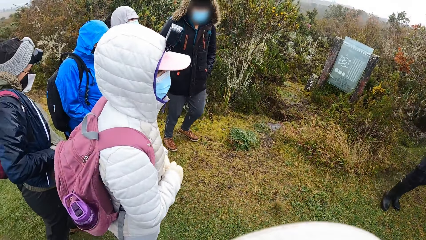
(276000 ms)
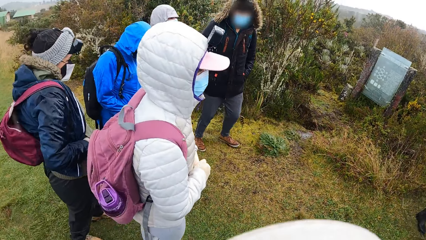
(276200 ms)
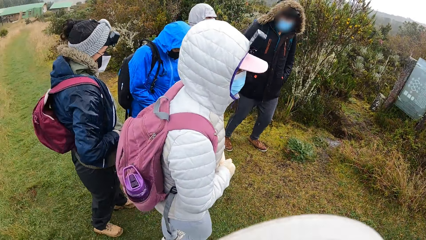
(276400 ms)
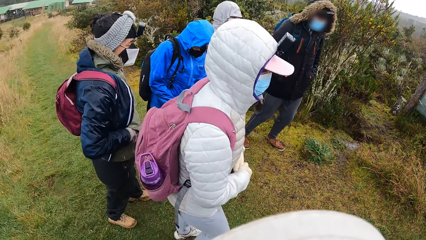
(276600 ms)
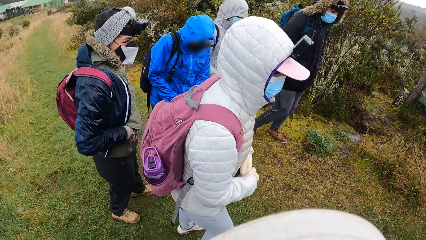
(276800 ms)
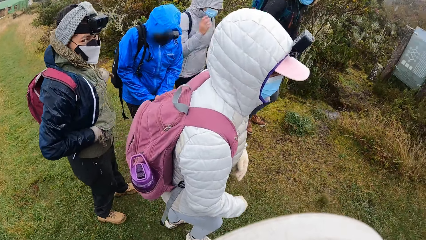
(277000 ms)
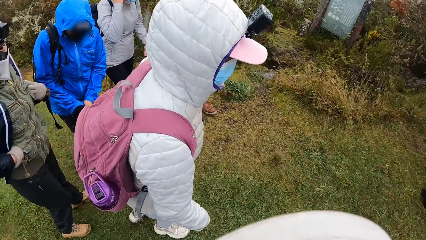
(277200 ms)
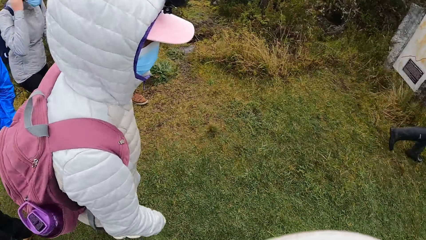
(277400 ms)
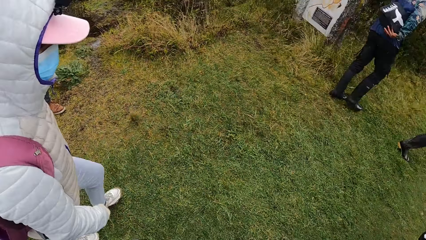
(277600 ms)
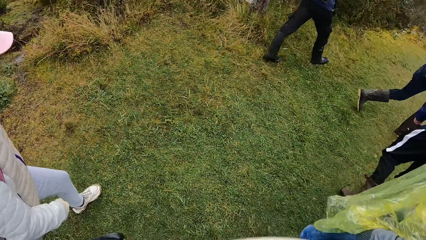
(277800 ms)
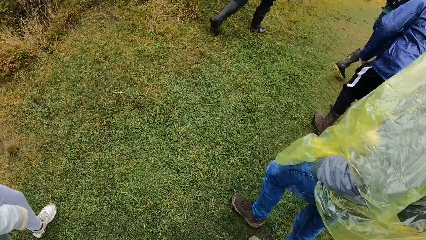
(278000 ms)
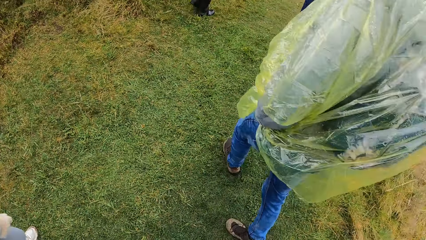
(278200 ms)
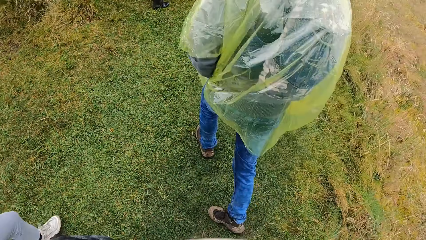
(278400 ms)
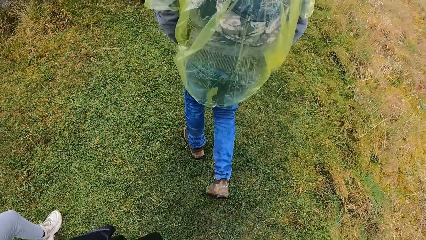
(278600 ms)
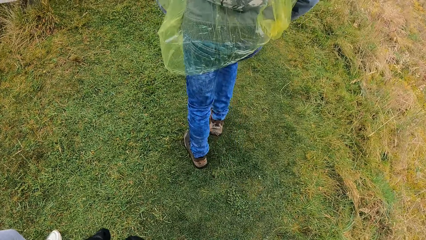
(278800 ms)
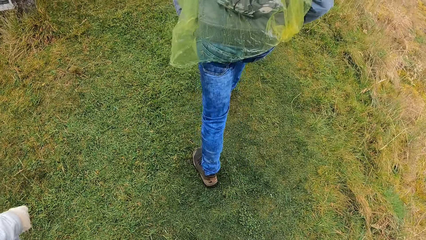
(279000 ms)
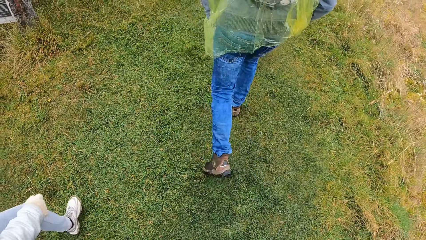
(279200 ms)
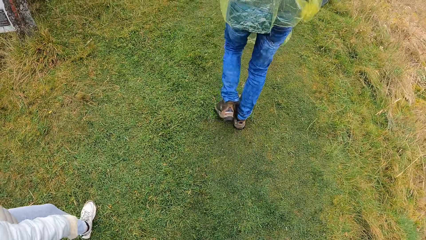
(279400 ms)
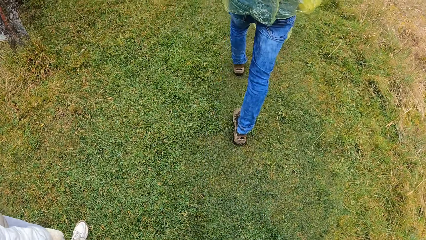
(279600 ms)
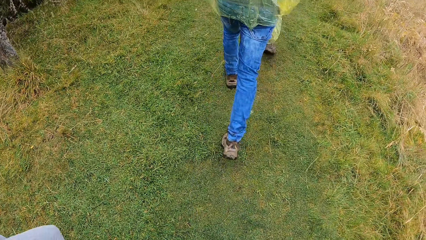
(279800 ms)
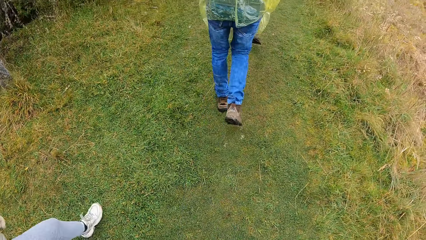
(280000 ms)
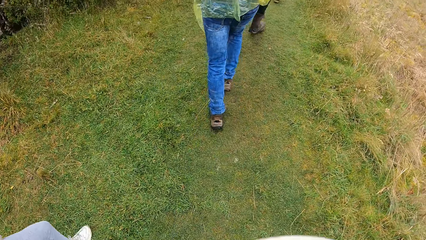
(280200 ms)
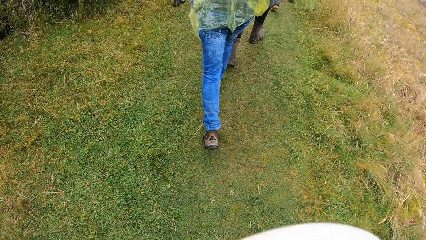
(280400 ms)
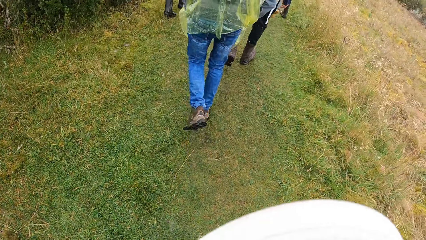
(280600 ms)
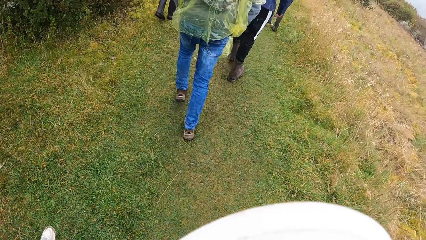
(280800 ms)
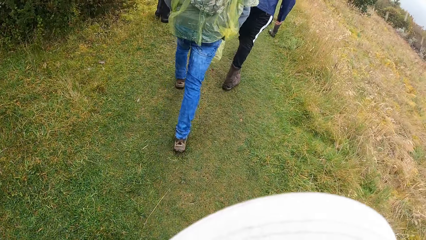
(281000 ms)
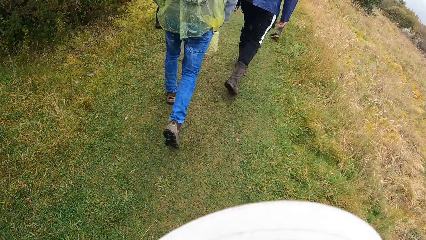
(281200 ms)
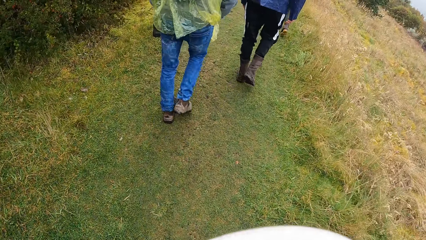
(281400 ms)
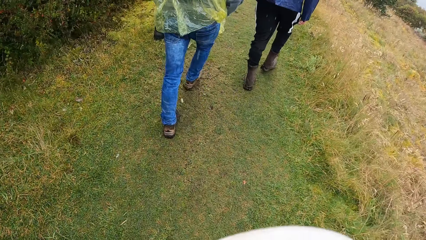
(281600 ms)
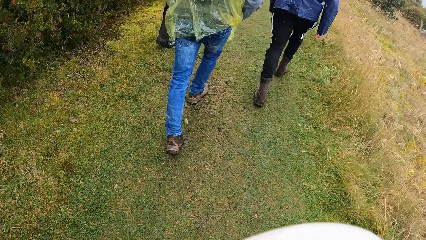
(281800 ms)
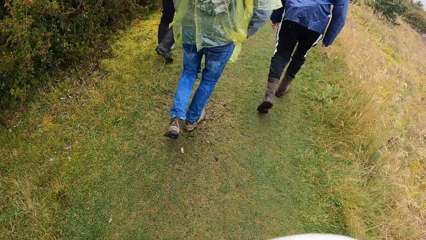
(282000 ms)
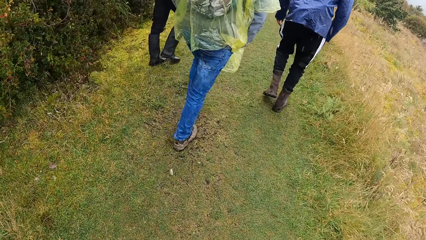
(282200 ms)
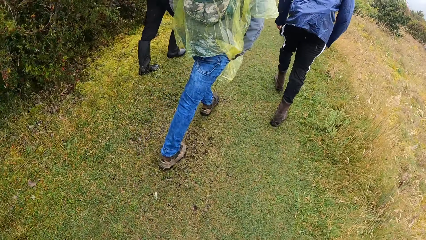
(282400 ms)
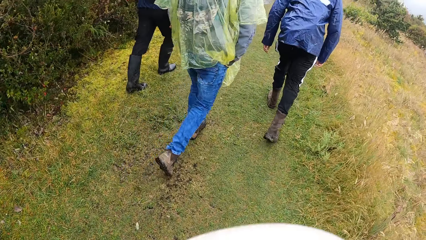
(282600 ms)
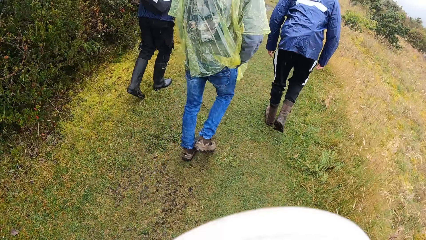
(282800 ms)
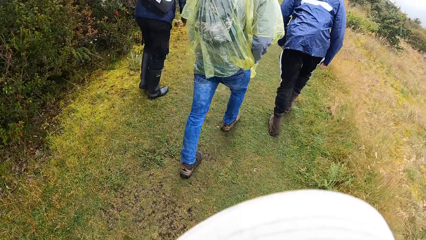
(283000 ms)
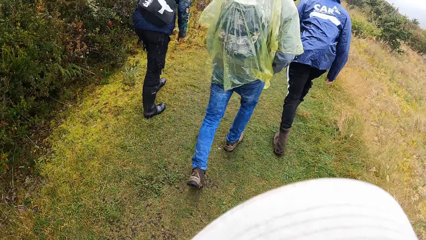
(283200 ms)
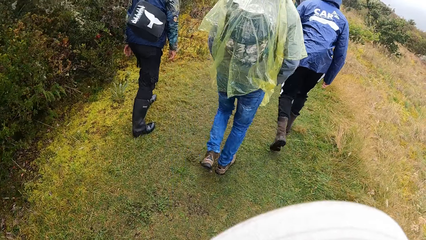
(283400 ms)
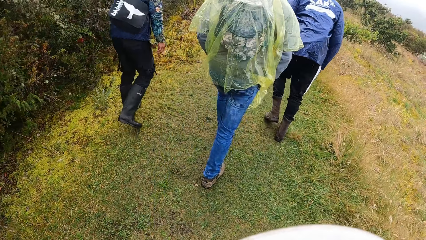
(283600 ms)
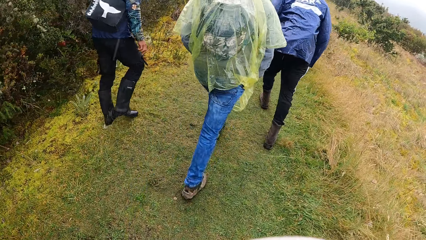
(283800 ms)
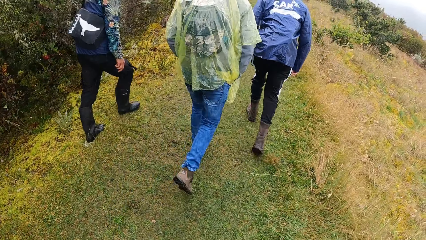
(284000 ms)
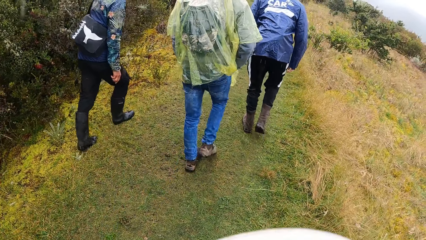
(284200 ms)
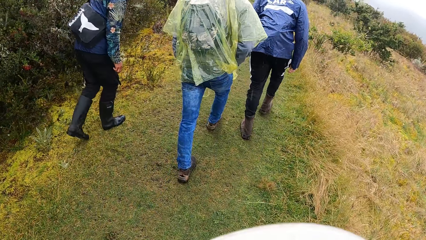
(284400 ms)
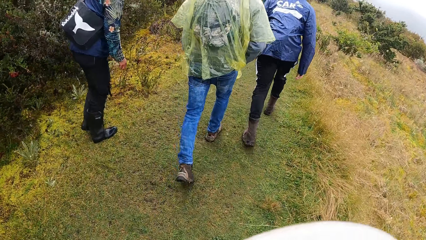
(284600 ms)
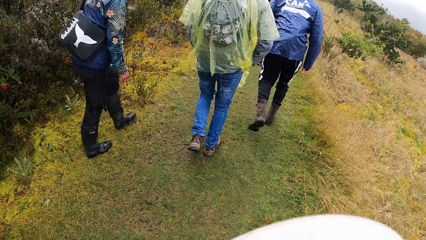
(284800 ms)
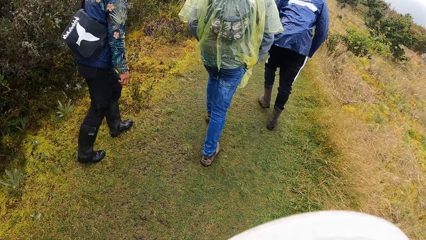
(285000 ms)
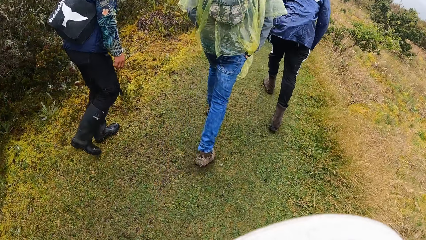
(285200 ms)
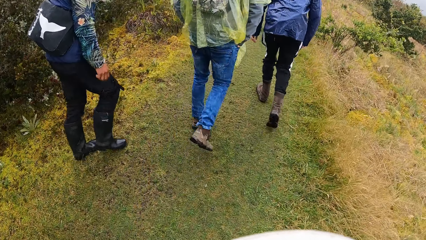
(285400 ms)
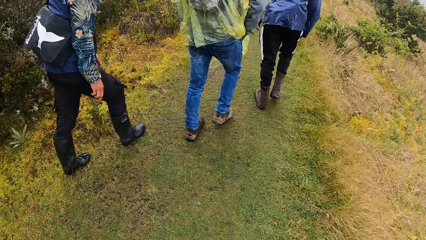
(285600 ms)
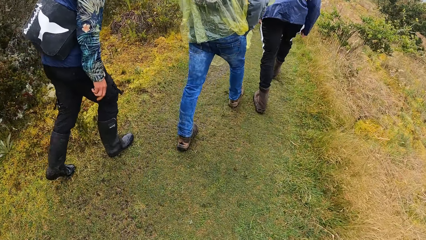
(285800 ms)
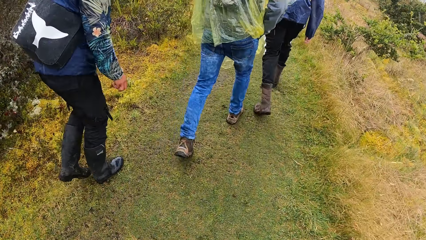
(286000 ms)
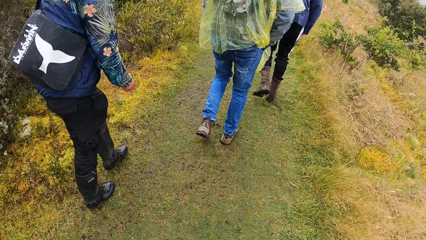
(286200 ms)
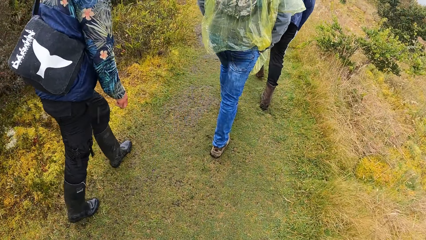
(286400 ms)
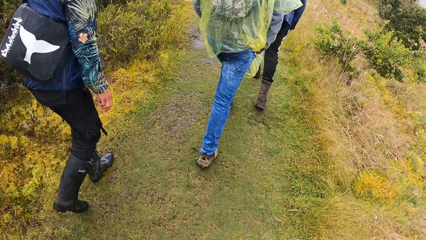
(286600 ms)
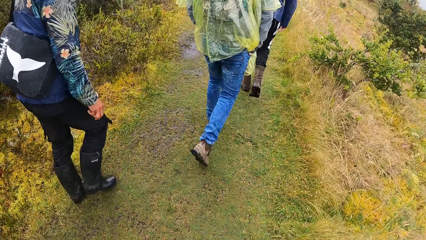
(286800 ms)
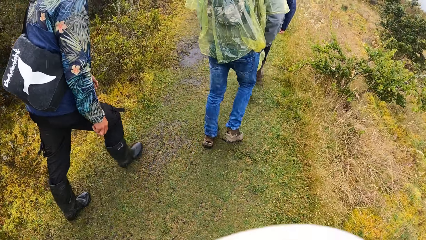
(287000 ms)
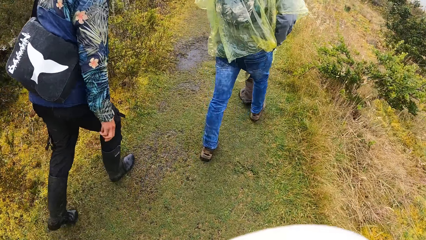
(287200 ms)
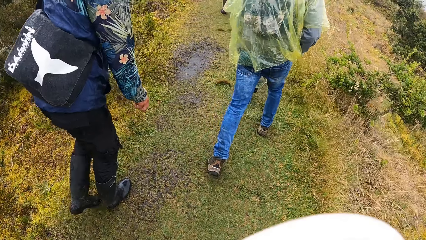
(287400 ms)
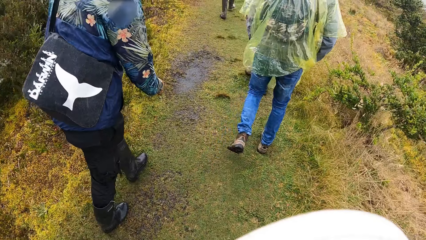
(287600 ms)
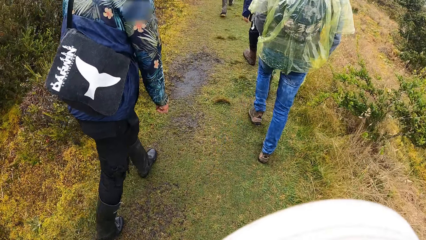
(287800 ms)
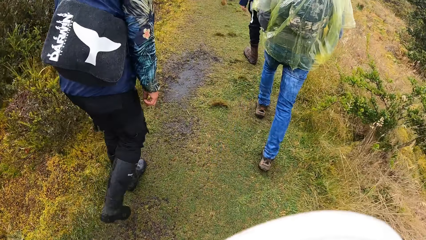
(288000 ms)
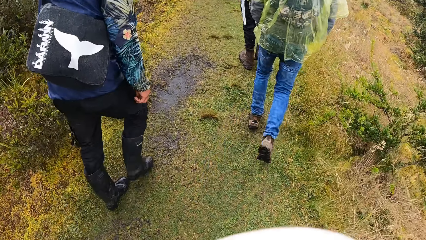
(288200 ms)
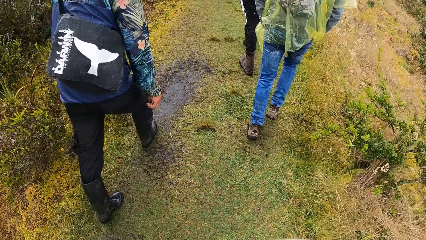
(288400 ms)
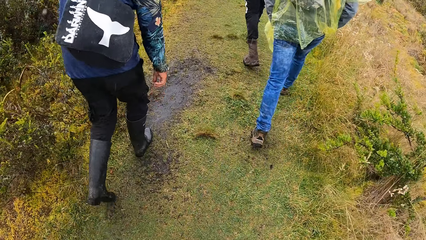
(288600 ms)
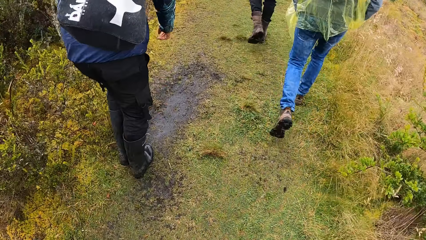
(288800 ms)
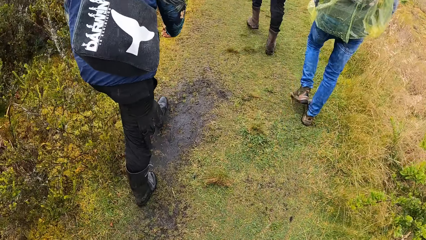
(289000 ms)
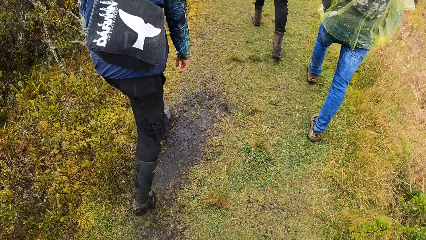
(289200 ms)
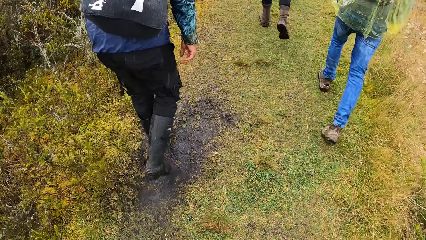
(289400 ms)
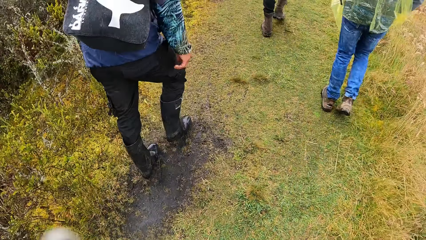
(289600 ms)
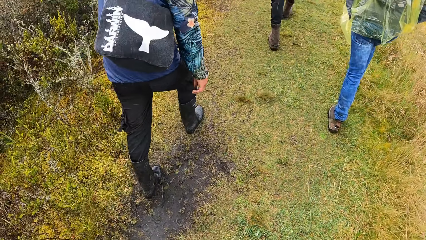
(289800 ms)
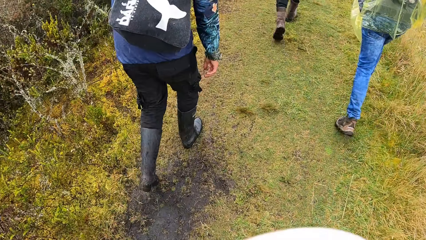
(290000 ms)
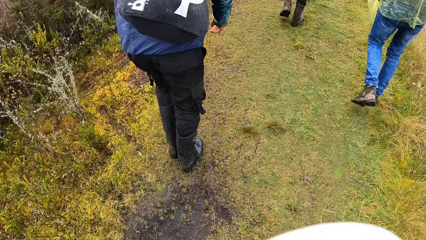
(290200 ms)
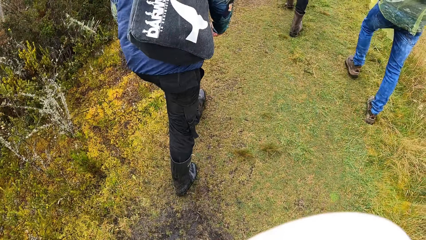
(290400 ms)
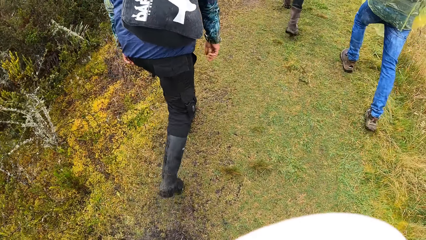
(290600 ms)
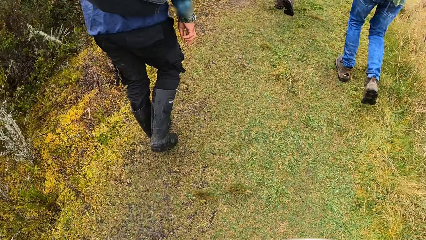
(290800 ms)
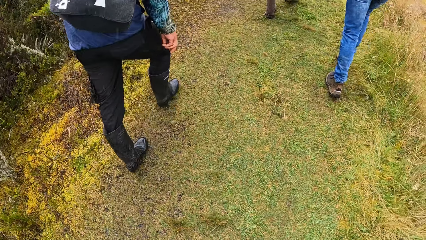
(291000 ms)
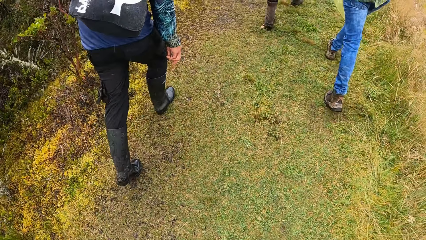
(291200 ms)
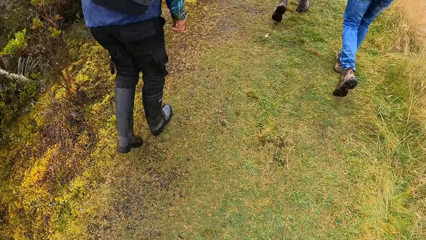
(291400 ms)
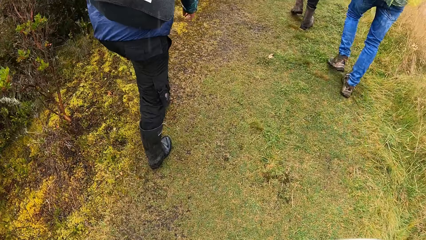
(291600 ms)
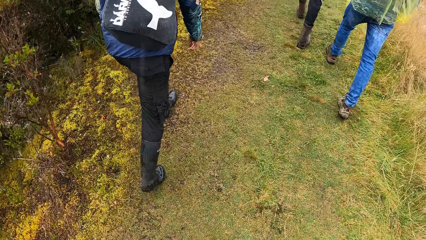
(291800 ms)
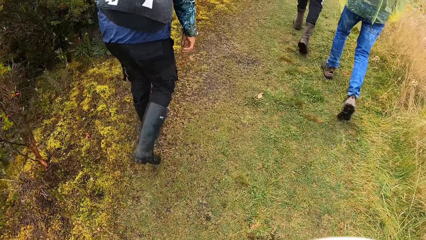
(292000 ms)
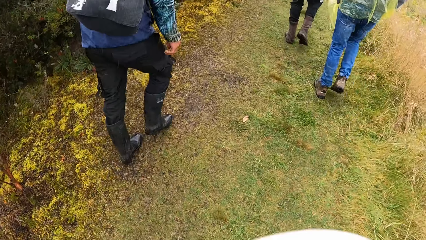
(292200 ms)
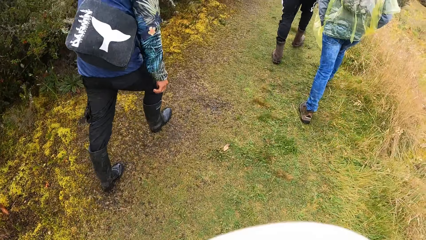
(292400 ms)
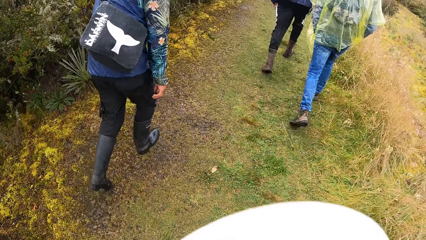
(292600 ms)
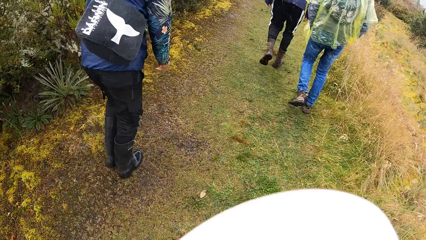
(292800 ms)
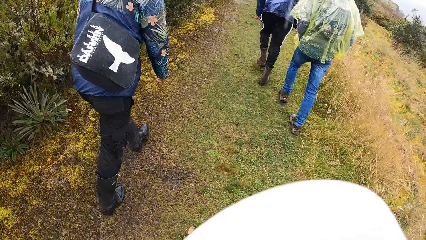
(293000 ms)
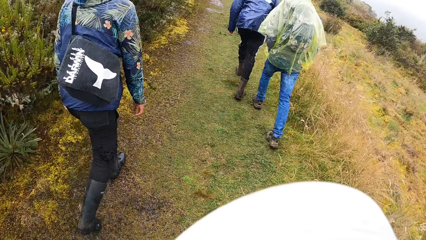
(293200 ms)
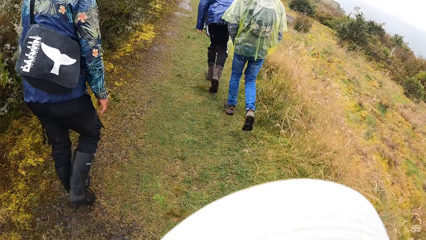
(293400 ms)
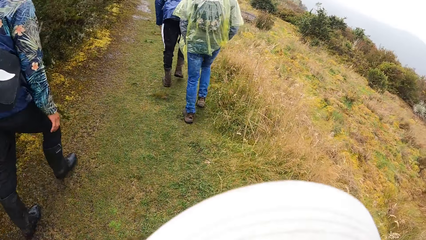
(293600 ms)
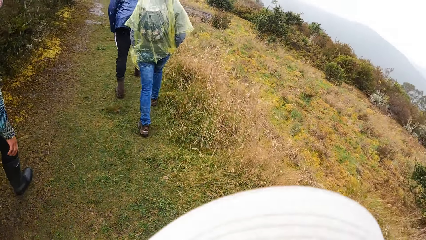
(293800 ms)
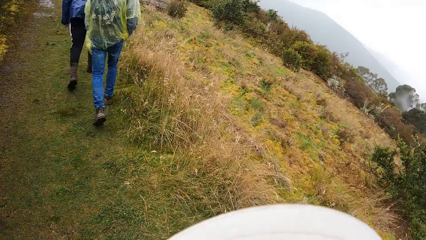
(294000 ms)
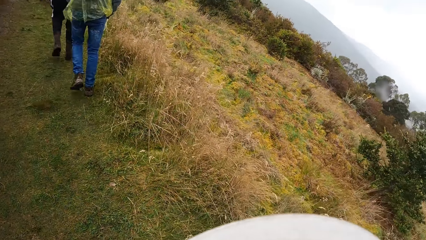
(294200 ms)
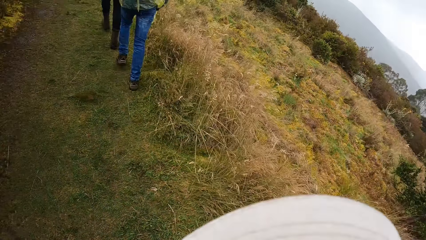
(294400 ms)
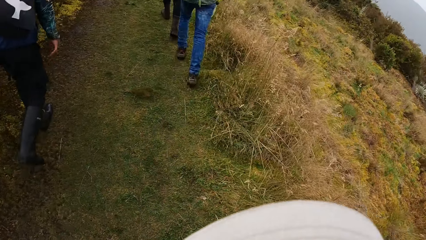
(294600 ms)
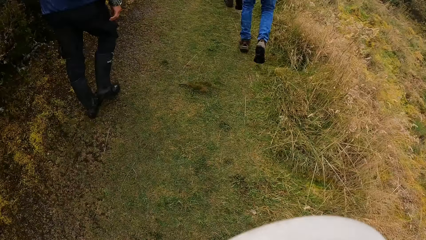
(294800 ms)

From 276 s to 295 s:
The camera wearer looks around. They walk around the field with a colleague.
